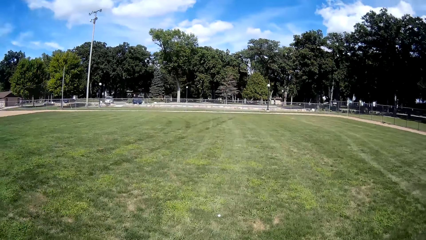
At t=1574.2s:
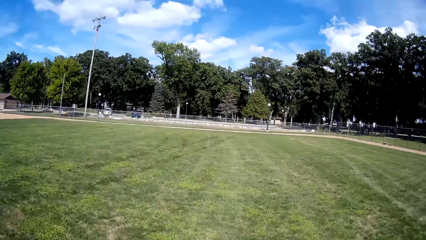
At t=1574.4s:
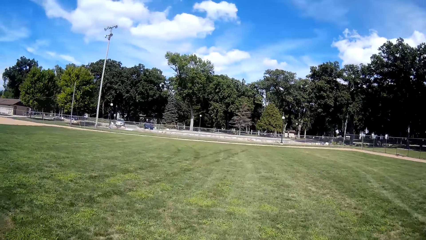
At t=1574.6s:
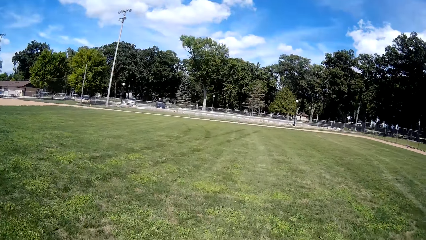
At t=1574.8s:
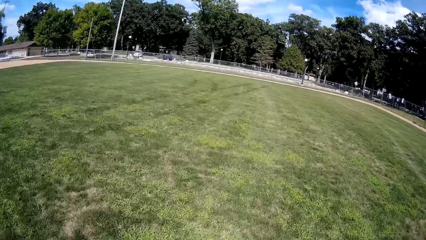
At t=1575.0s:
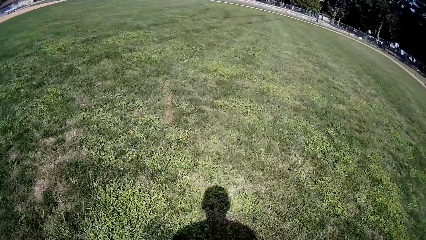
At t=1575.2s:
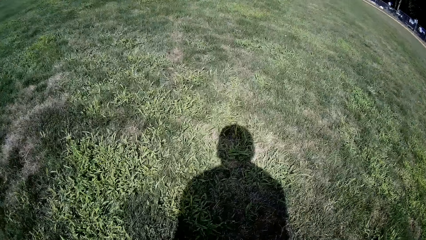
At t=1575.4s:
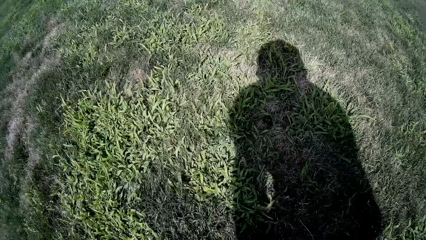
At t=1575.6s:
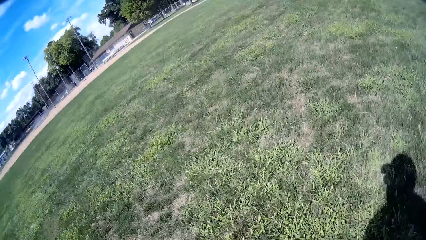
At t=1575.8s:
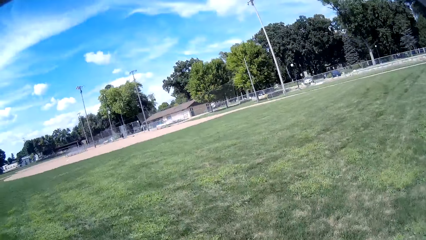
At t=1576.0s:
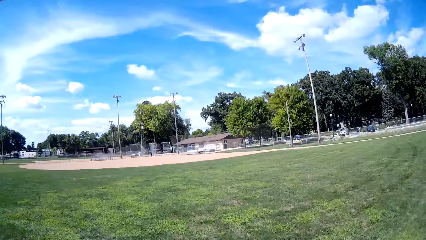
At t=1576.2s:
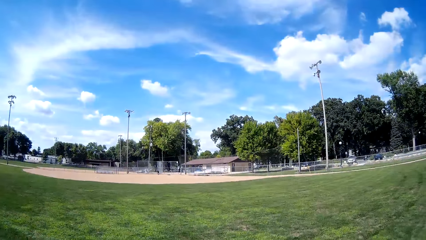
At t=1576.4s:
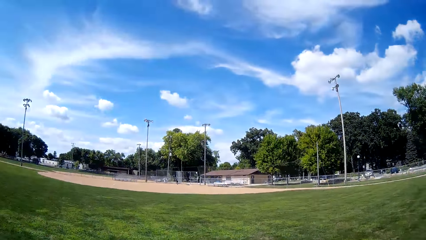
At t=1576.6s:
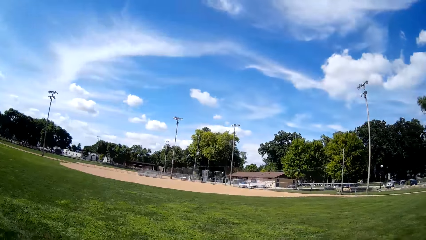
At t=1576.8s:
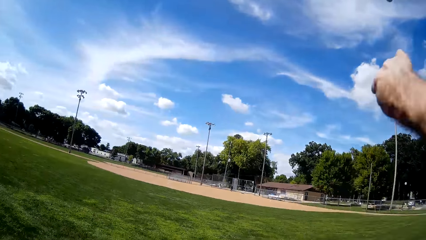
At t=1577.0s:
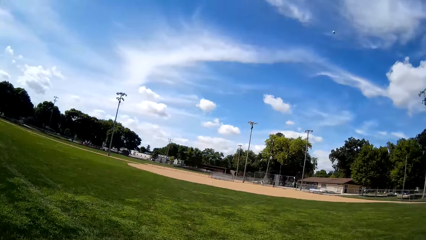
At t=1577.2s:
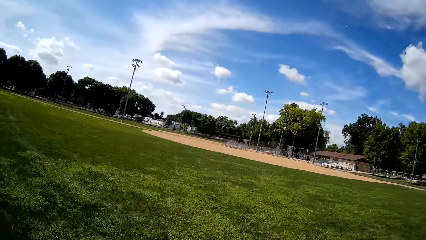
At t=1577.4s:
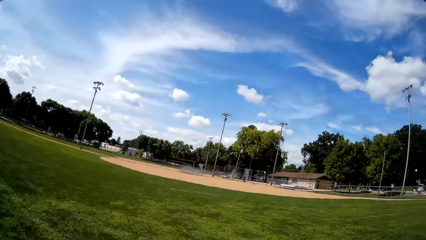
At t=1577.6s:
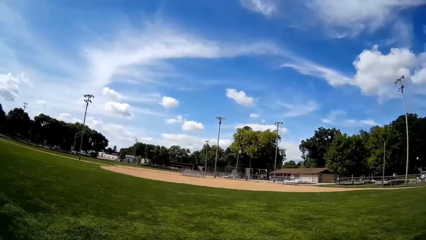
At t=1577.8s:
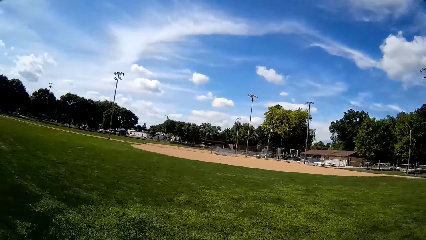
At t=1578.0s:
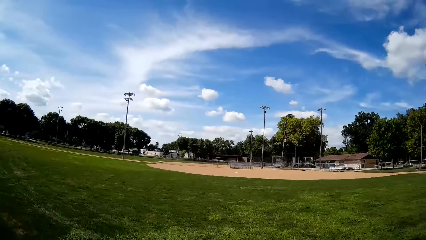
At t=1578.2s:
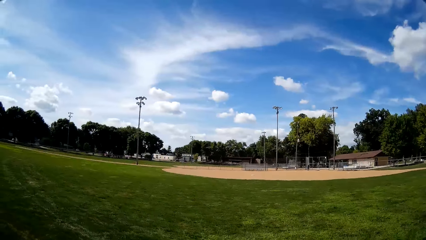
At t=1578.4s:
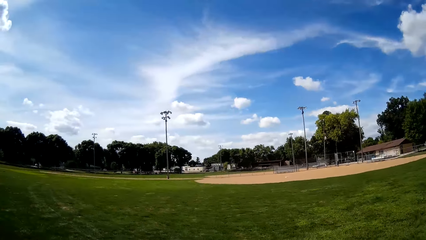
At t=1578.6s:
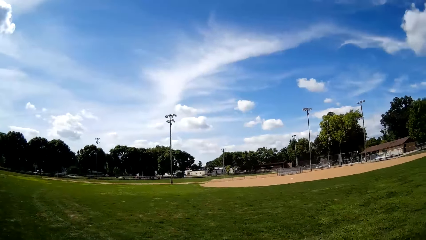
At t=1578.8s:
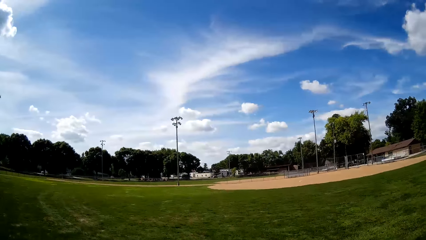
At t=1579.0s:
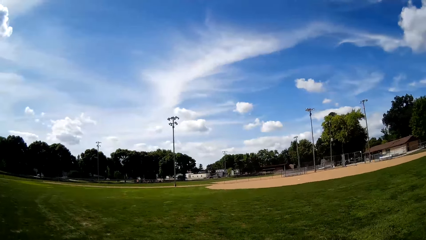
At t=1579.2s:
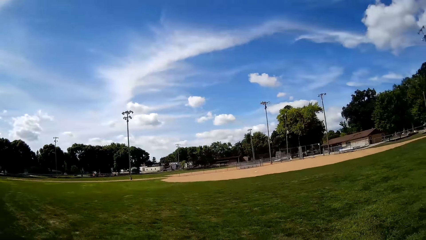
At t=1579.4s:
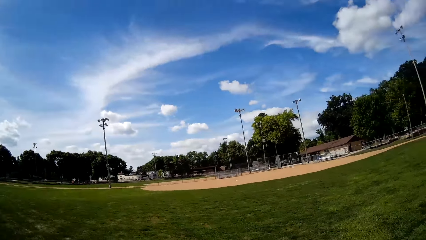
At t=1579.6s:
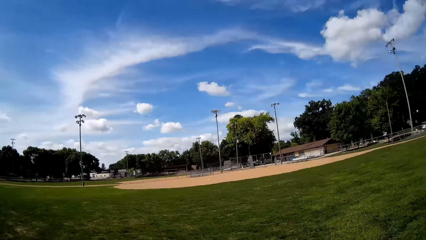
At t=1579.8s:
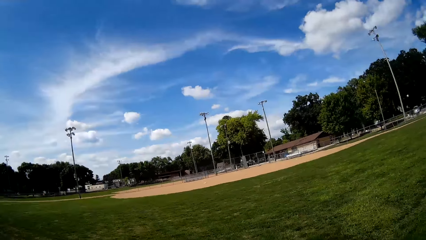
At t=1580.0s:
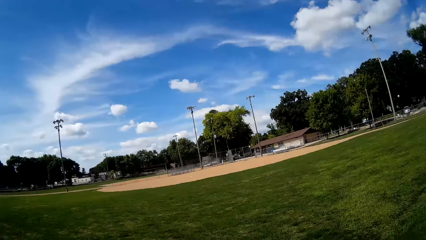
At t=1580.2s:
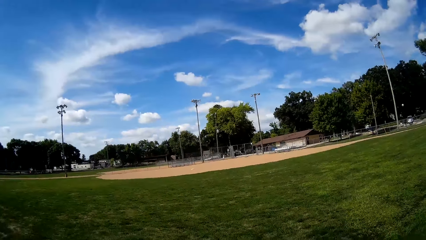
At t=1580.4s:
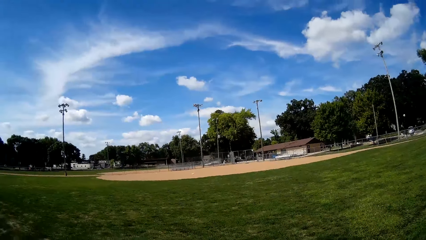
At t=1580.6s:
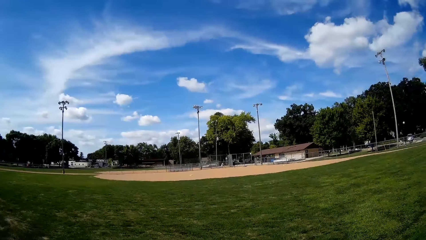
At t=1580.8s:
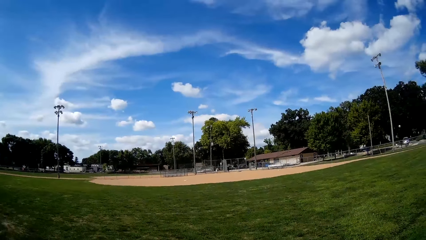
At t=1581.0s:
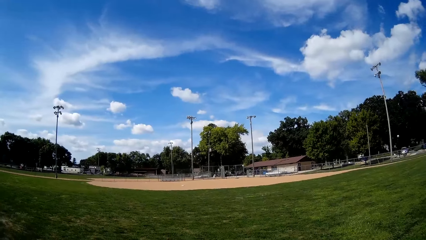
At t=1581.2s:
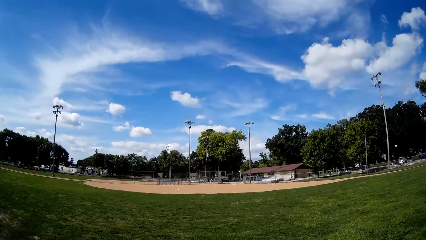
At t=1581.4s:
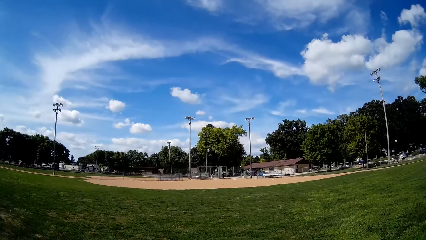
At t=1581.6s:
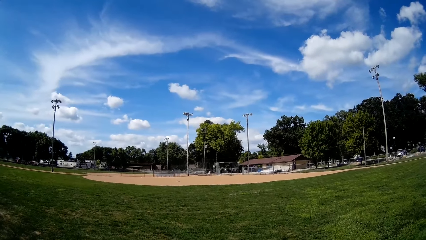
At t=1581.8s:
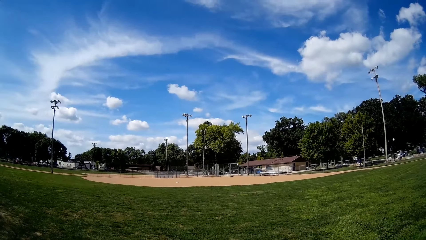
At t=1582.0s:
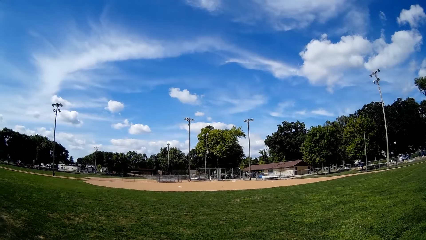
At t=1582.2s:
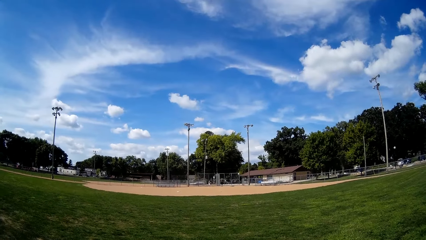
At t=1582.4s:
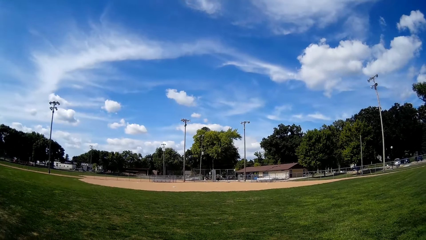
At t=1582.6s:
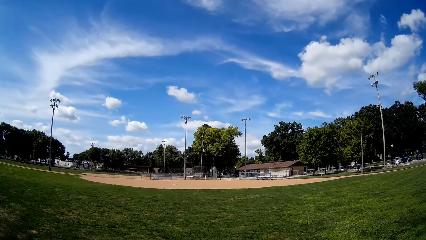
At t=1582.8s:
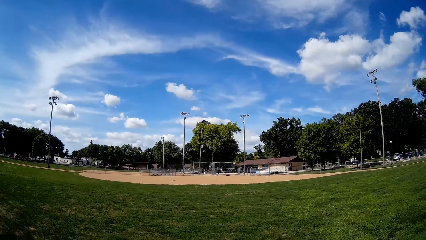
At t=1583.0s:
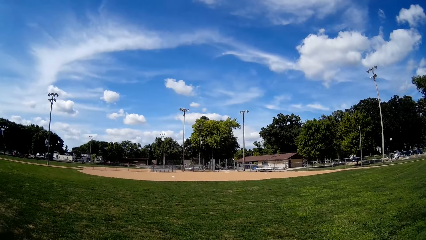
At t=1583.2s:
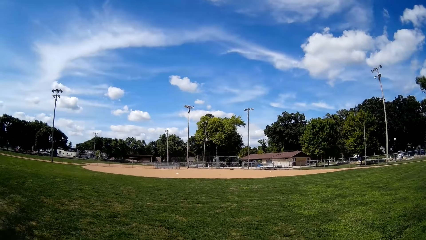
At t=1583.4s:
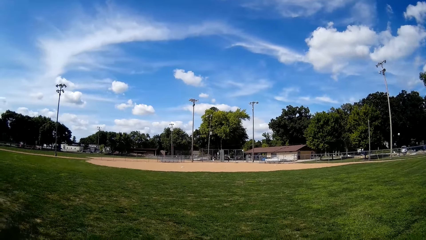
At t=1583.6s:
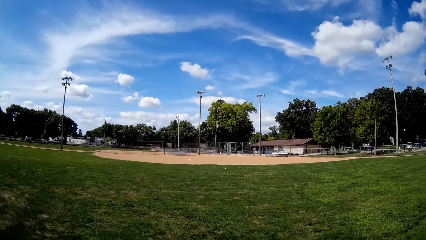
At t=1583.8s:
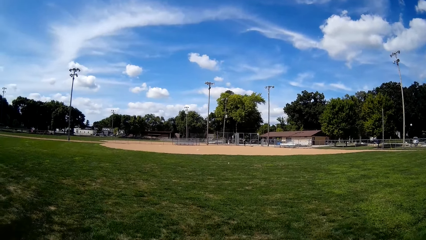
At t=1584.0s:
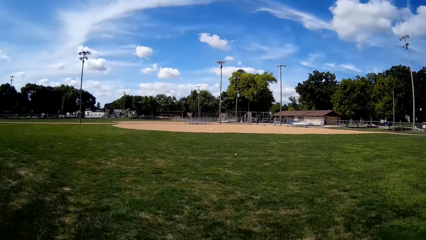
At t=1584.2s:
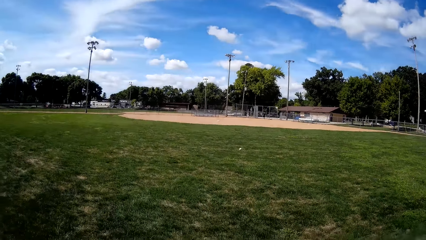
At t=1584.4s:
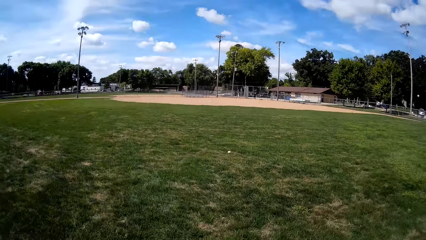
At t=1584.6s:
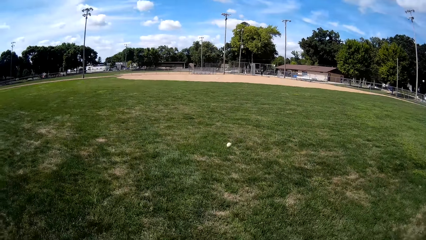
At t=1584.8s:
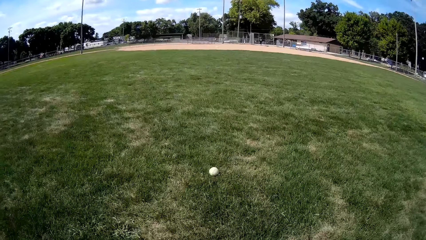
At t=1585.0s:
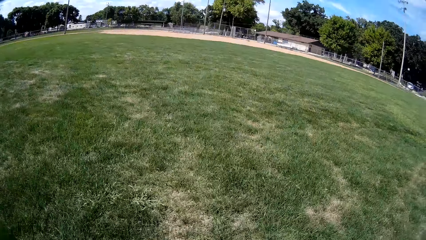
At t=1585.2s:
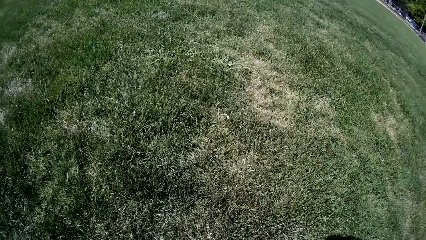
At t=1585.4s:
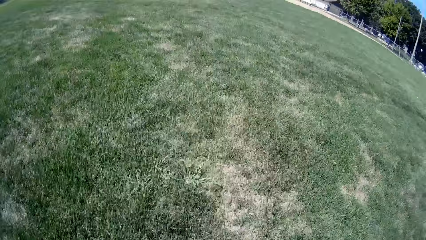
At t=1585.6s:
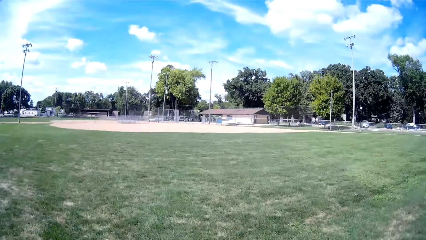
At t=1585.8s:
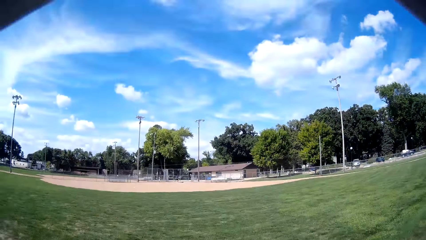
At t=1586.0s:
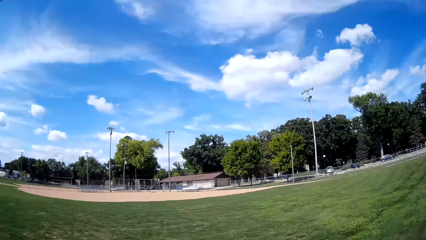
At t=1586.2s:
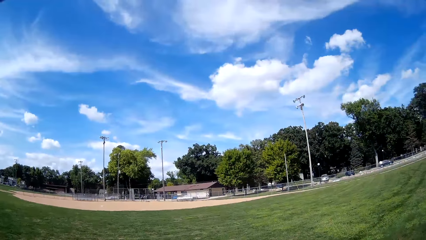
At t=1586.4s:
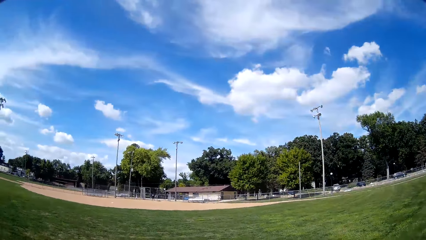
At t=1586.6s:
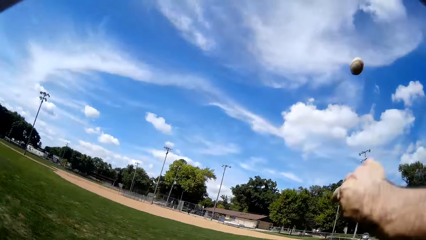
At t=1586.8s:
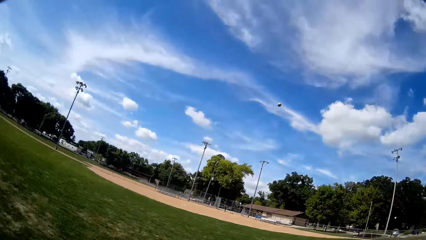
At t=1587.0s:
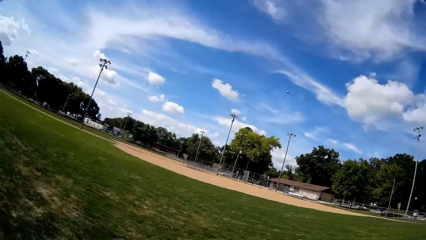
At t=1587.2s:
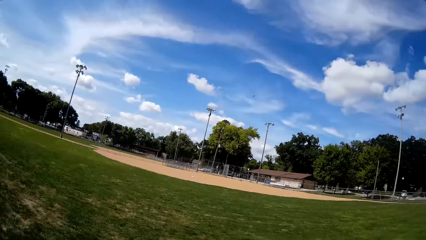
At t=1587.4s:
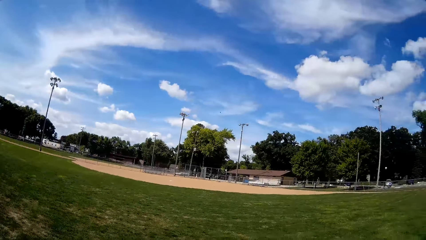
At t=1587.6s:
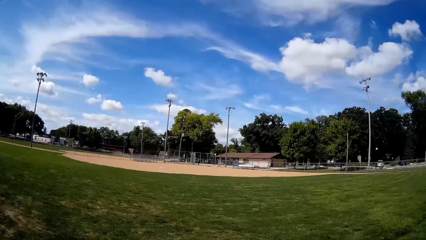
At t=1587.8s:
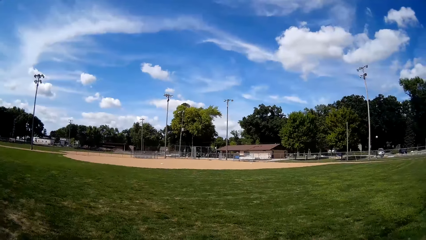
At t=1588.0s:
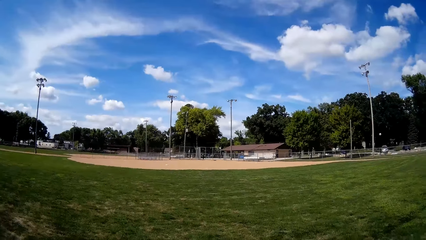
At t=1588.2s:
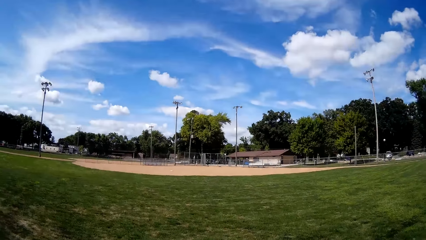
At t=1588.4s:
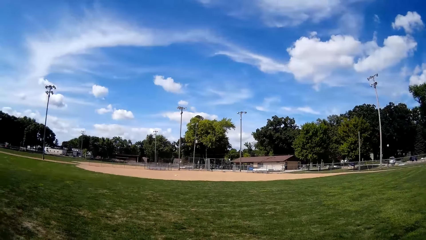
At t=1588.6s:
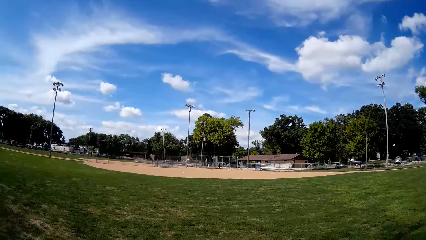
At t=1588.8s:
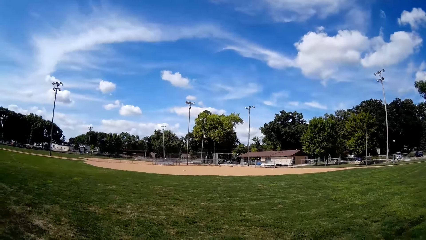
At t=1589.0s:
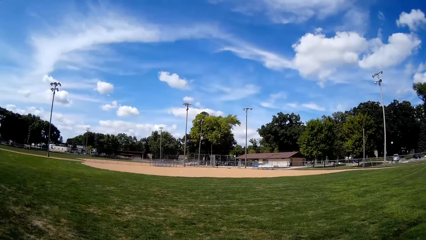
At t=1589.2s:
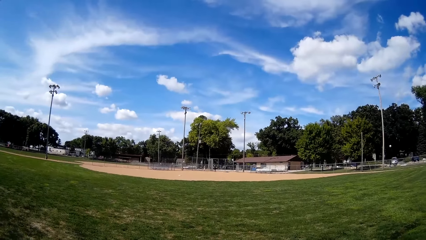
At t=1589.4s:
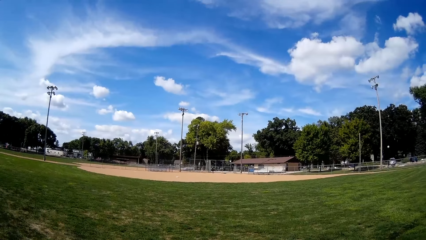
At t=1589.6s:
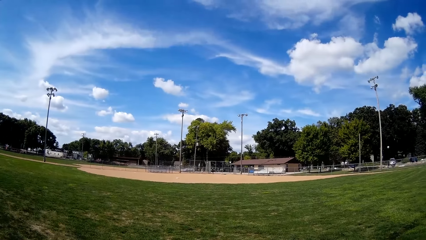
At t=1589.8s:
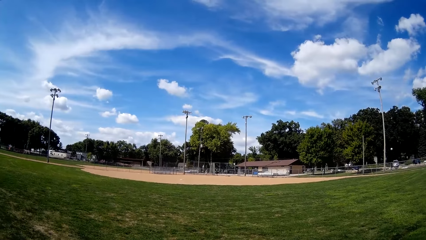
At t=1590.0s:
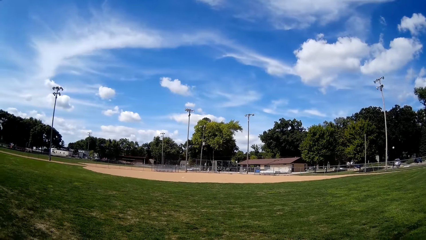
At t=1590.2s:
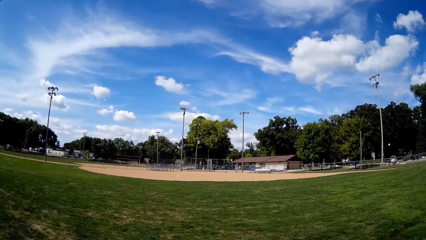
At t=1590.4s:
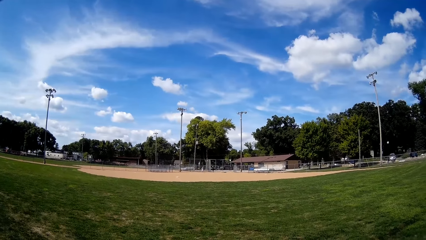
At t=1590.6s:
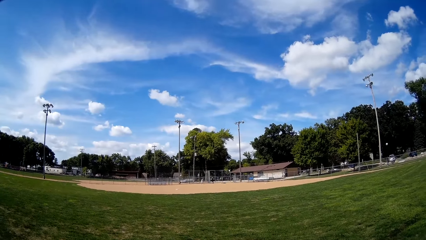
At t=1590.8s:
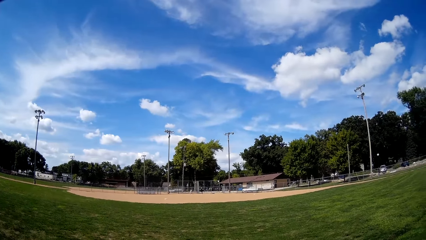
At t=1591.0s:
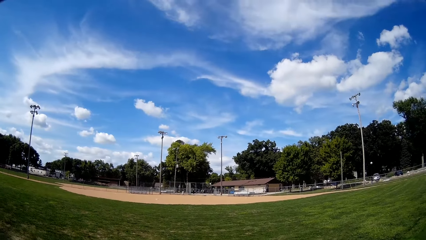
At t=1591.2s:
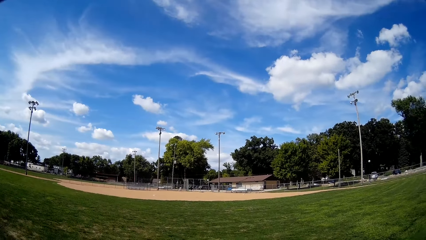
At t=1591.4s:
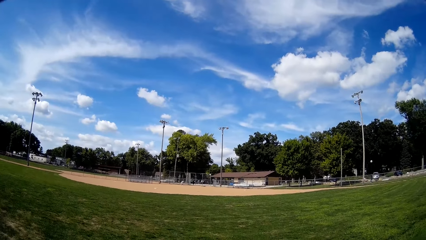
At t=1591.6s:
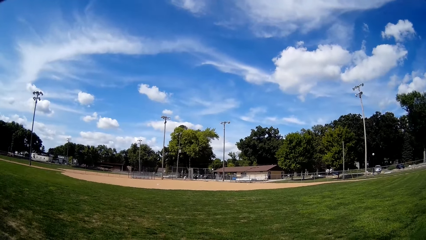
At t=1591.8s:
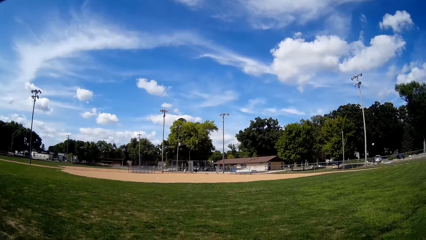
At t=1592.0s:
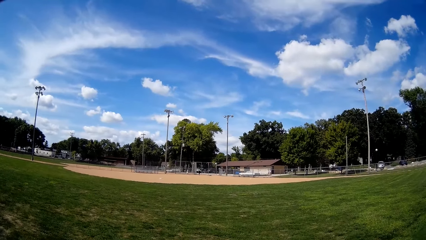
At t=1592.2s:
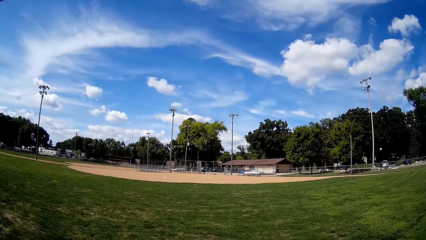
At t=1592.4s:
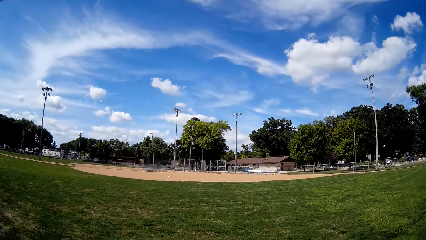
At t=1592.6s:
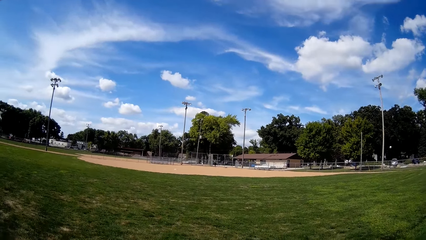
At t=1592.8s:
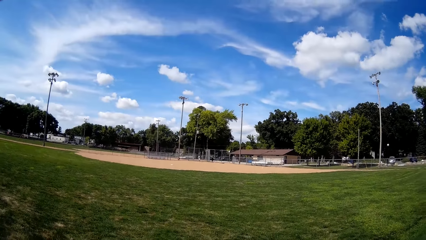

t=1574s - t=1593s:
The camera wearer picks up a ball from the ground. They throw the ball towards a man and another man. They catch the ball that was hit towards him. They throw the ball back.
